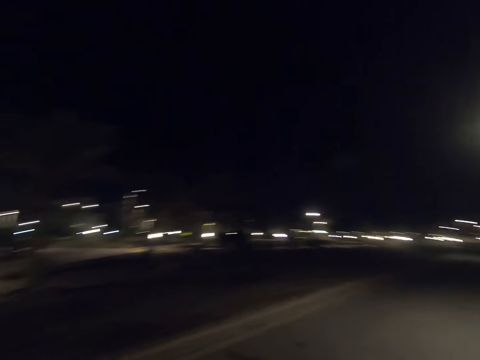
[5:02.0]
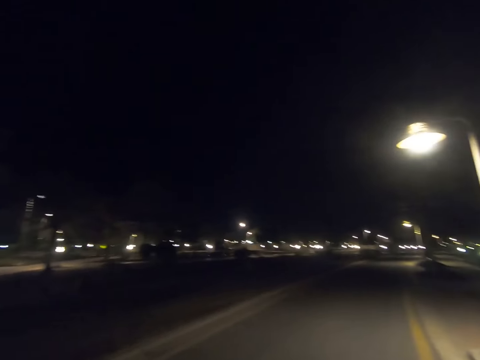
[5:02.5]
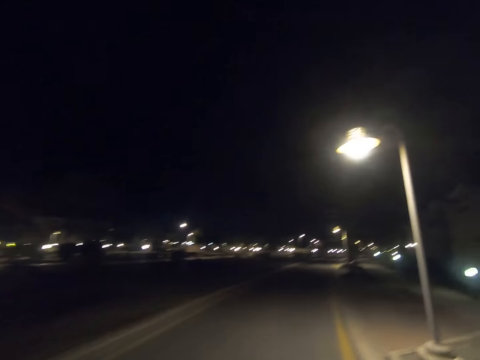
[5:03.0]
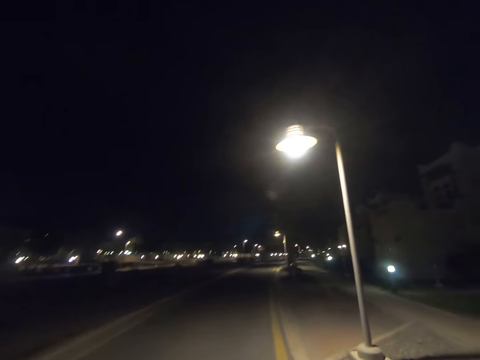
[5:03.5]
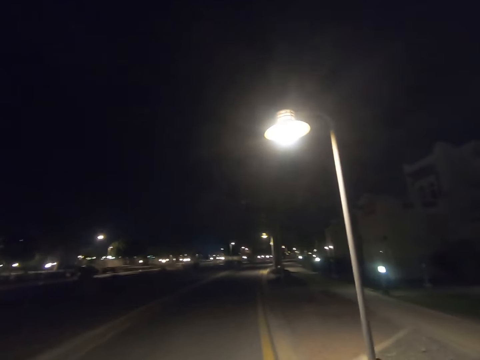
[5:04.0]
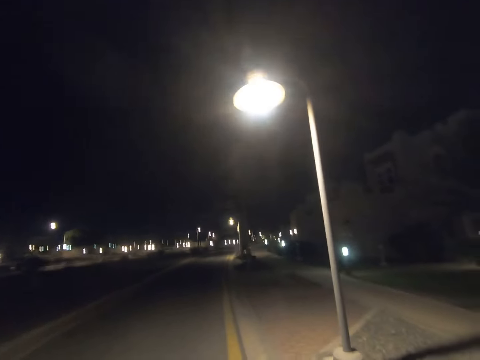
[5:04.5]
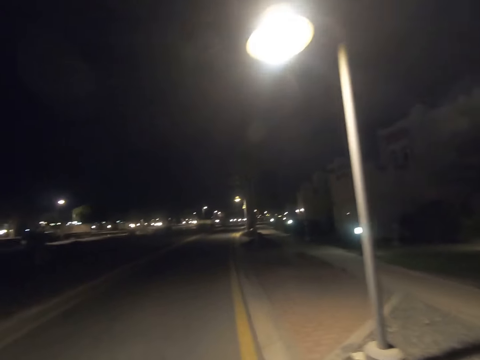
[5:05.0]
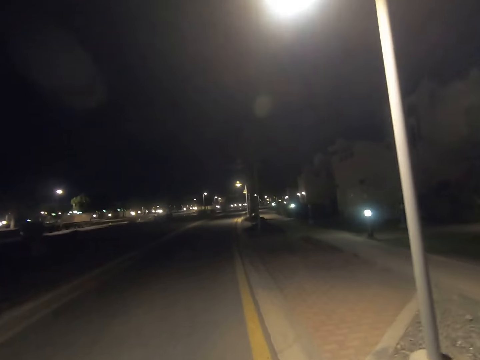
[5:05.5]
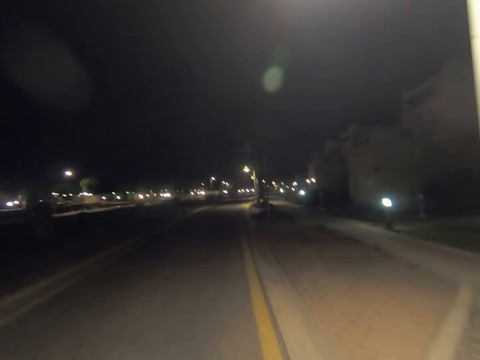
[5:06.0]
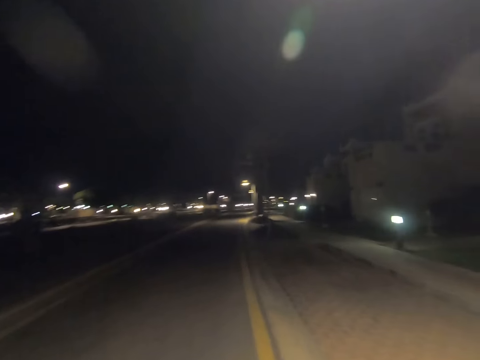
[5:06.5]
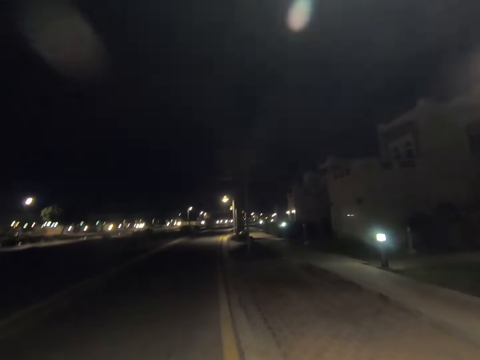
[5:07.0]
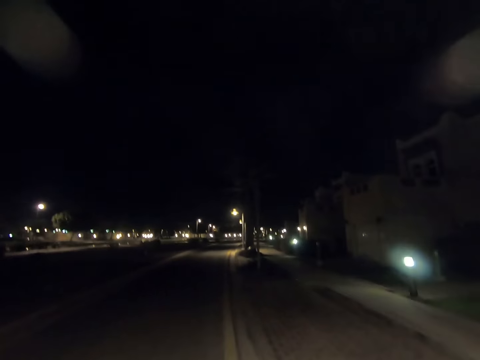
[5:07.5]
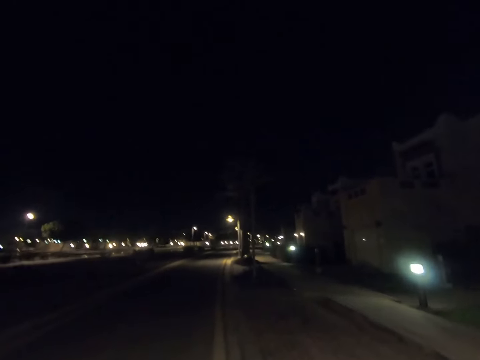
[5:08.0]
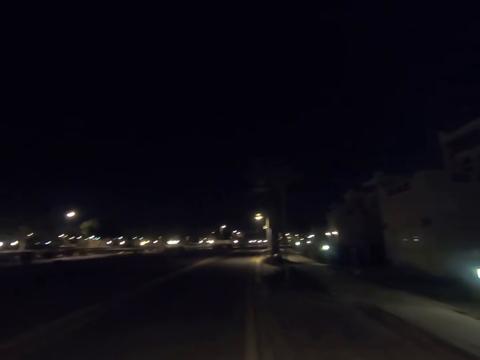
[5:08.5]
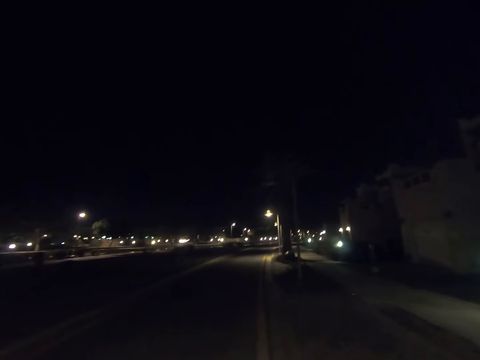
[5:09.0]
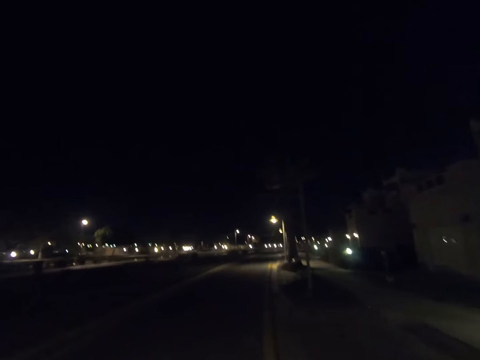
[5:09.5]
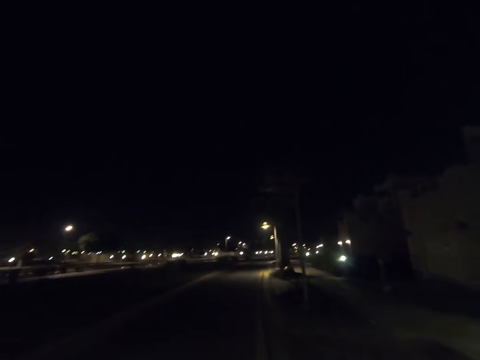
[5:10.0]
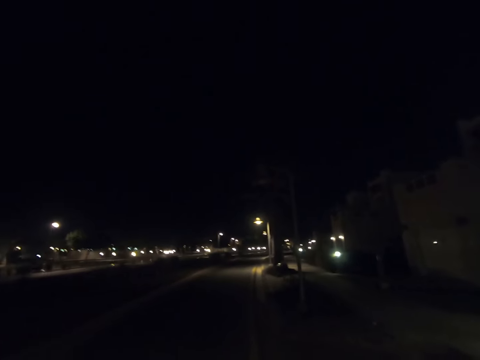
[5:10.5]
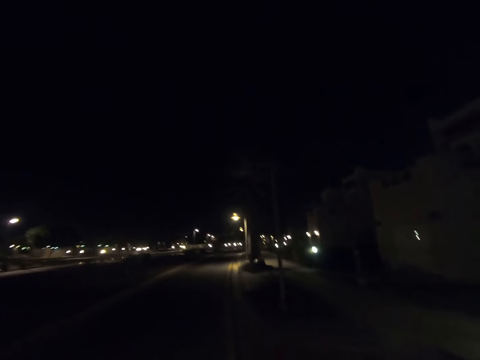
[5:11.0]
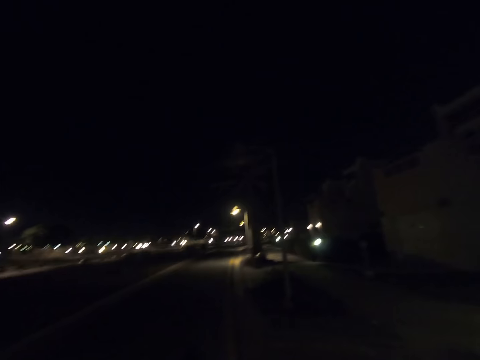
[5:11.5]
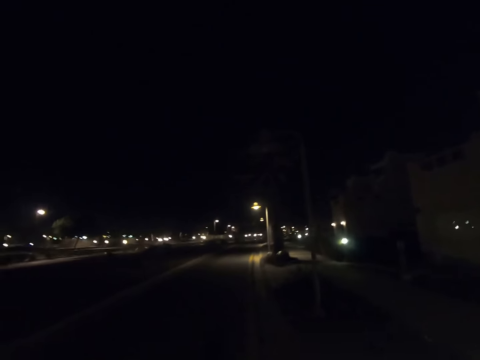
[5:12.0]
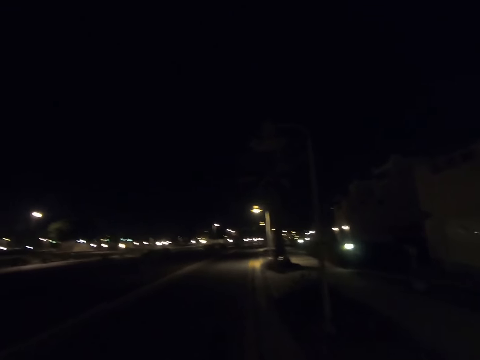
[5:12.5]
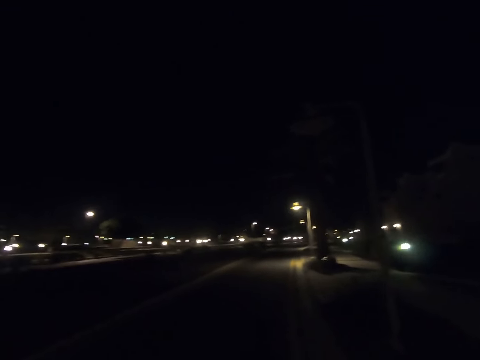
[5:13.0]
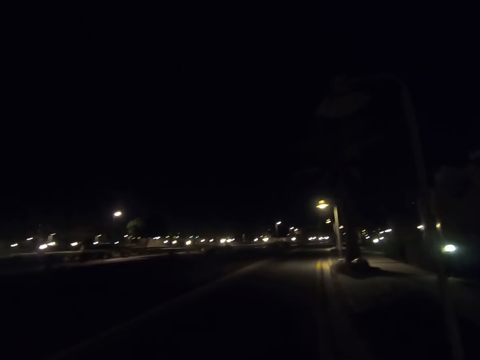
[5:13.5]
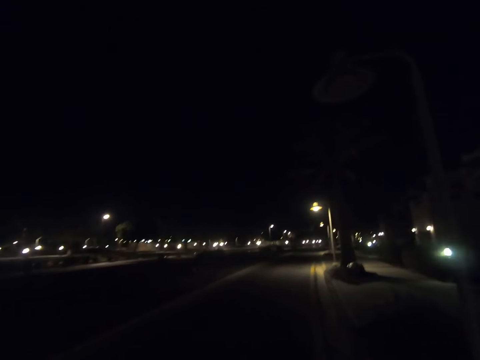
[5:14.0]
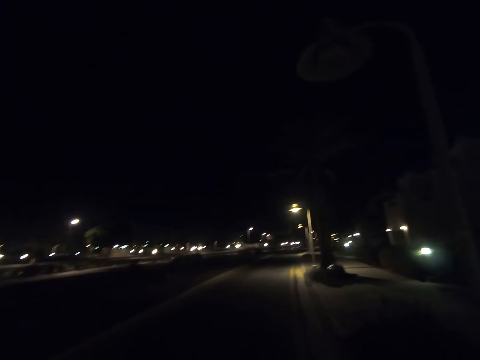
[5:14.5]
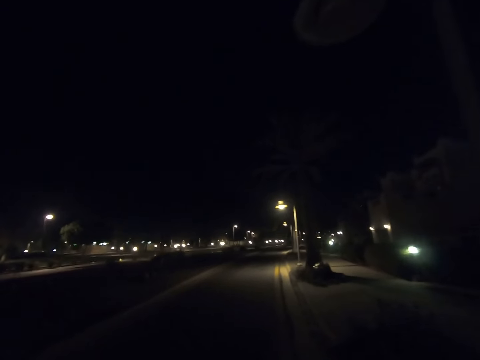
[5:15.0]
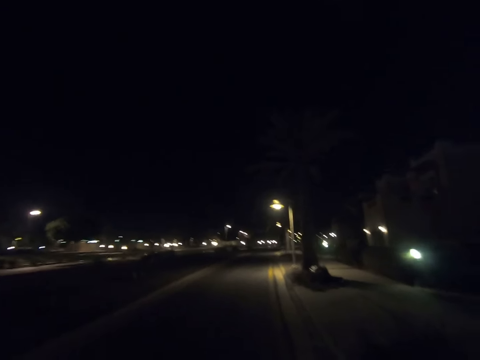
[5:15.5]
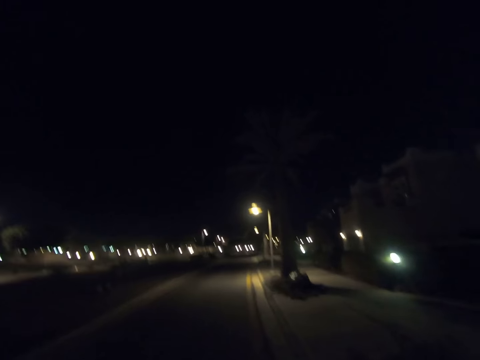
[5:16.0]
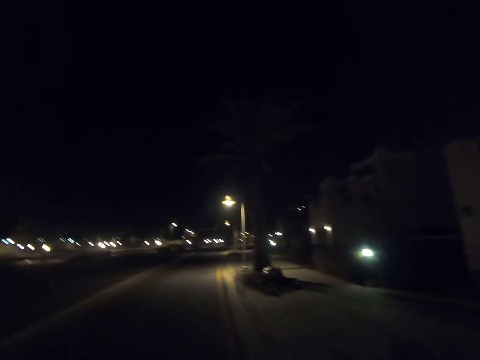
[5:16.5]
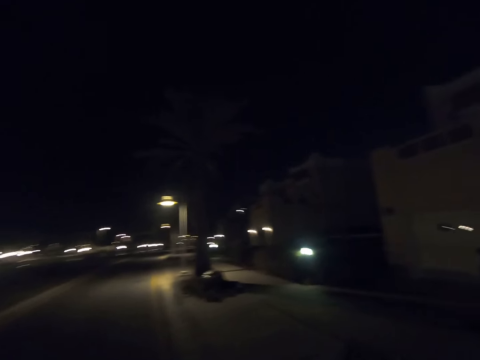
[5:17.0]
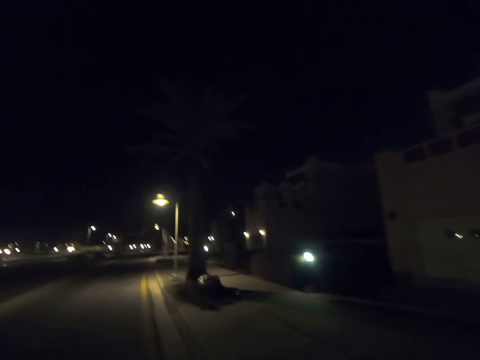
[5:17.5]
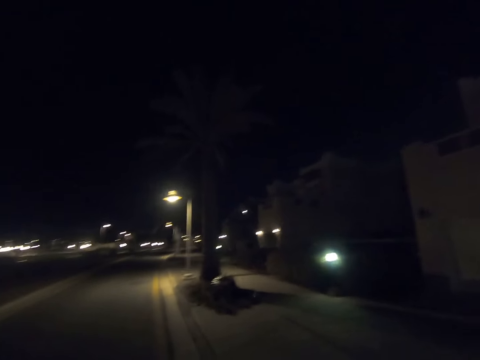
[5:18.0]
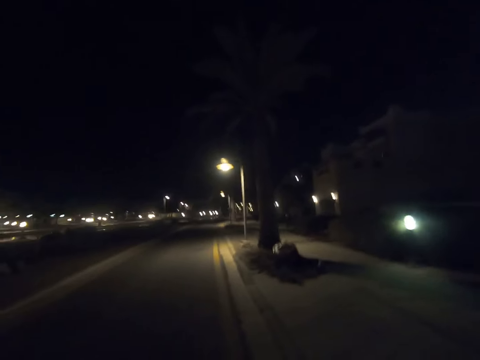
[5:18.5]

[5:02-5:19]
The camera wearer returns his gaze. He walks past a street light pole. He walks past a street light pole again.

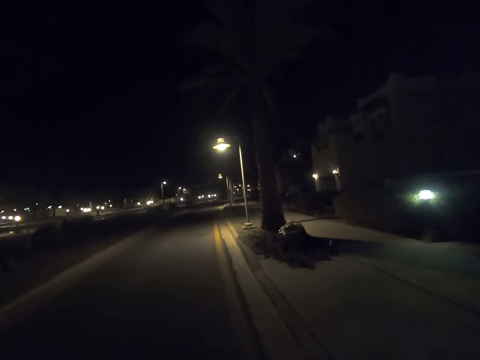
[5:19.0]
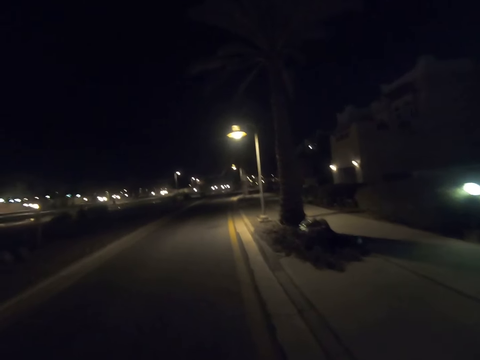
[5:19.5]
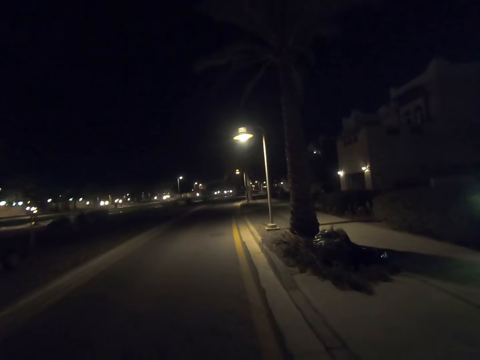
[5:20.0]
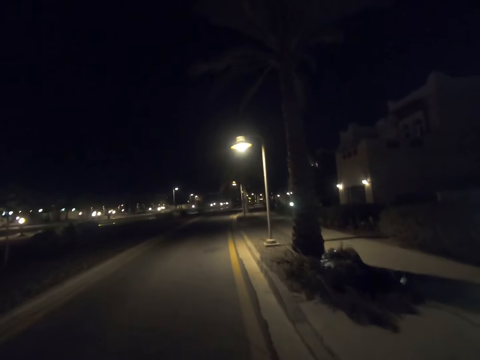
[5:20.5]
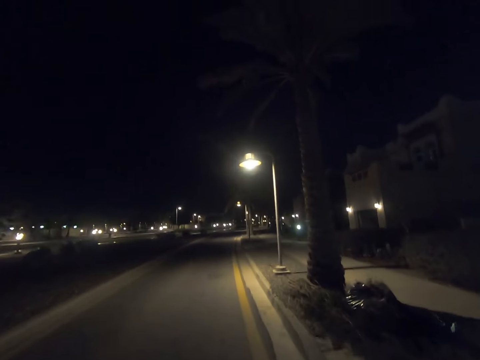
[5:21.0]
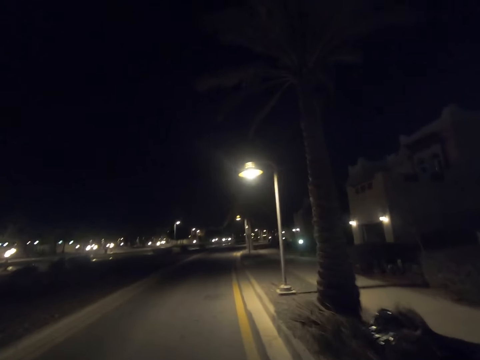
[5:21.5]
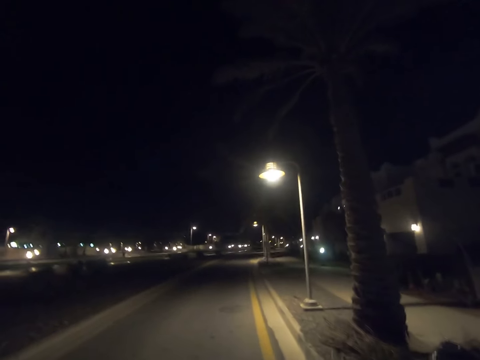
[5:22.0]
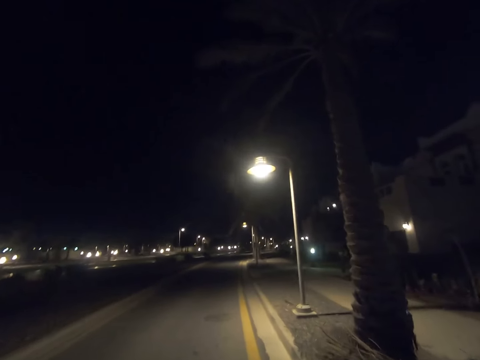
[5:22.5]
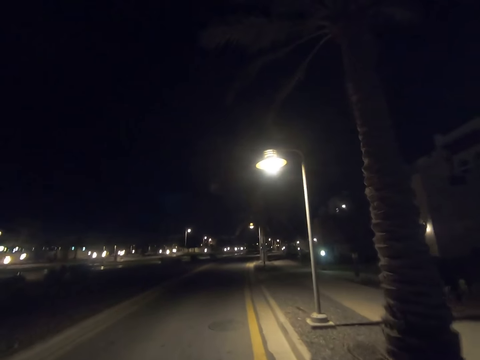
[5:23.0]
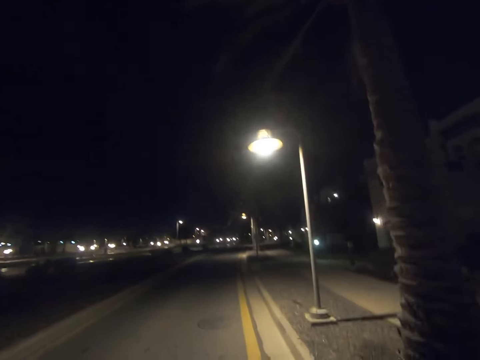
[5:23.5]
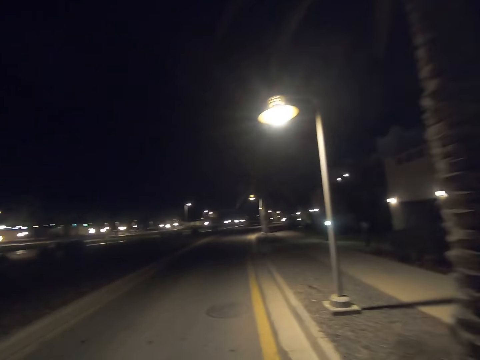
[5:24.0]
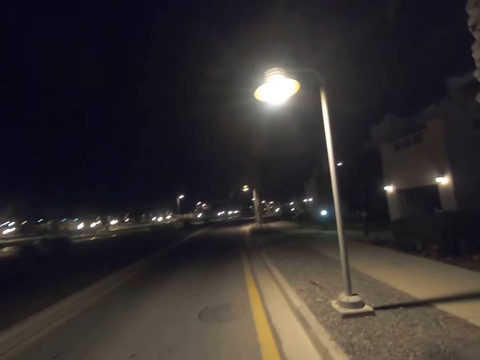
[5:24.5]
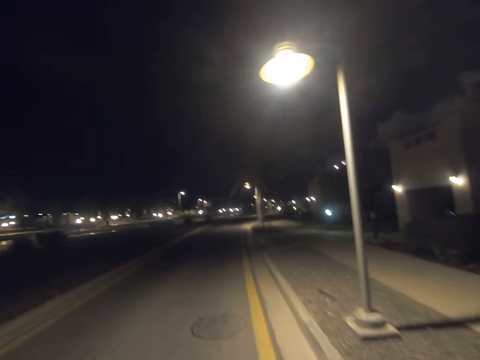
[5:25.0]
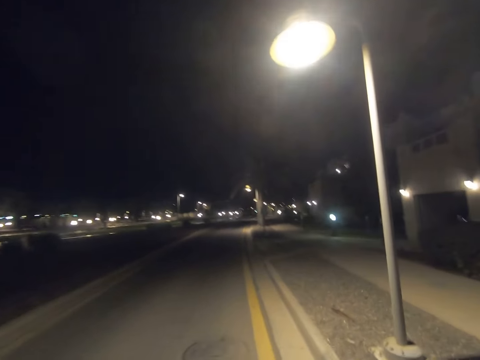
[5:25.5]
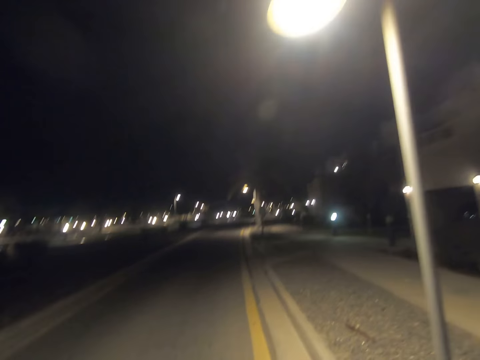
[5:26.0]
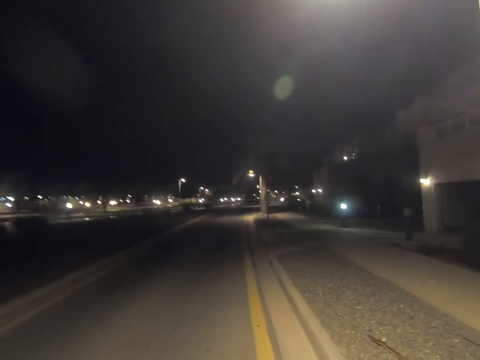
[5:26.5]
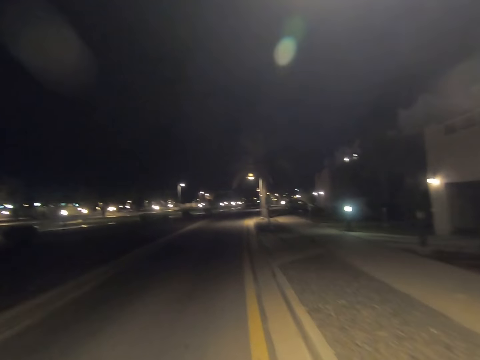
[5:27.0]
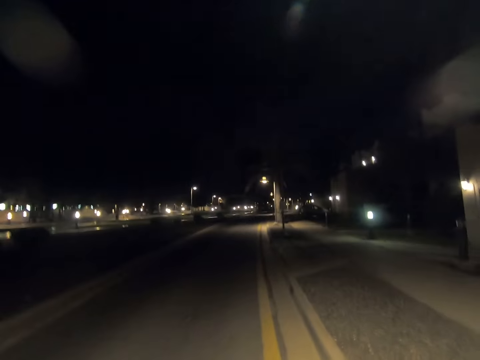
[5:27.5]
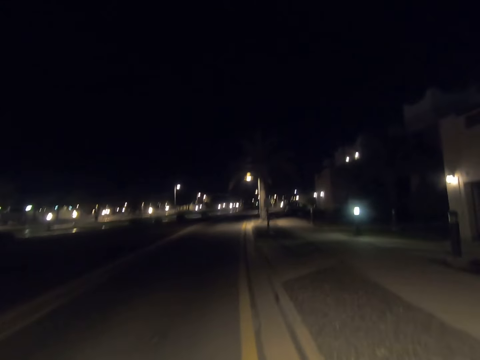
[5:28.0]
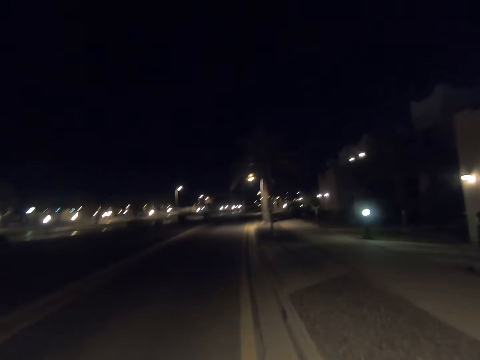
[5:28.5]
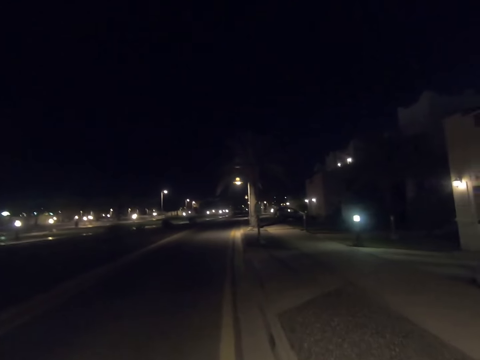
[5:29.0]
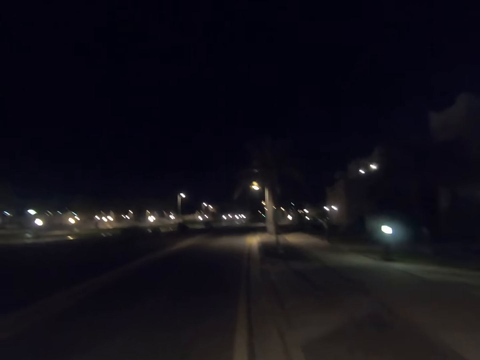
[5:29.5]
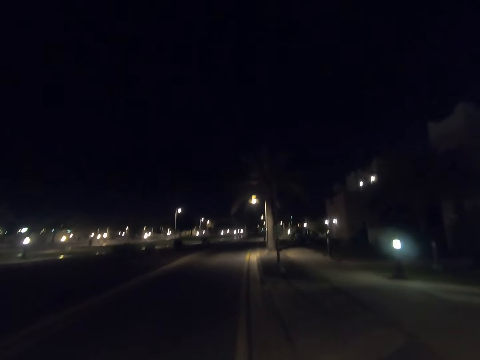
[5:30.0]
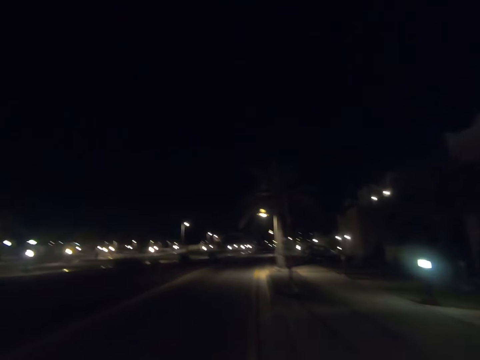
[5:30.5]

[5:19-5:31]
The camera wearer walks past a tree. They walk past a street light pole.
